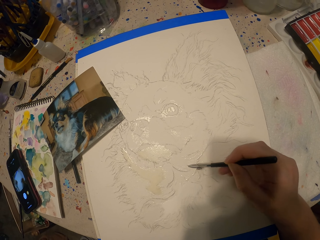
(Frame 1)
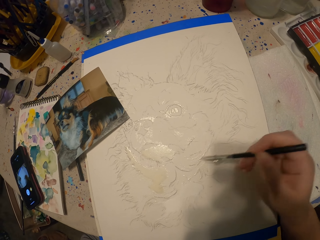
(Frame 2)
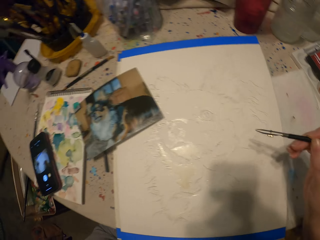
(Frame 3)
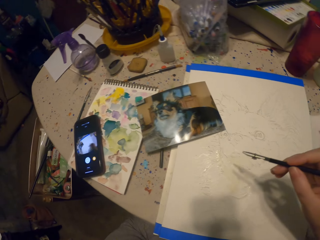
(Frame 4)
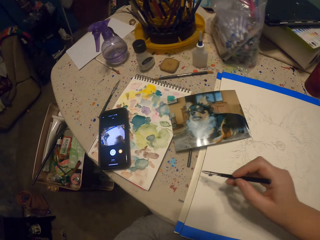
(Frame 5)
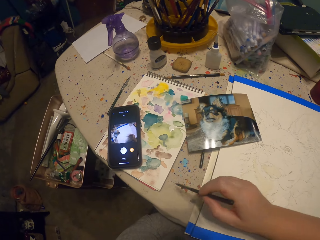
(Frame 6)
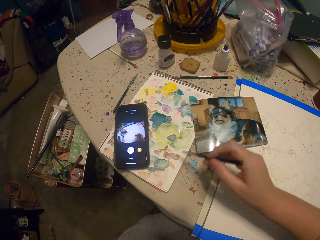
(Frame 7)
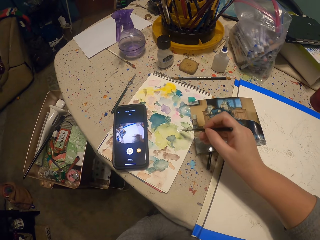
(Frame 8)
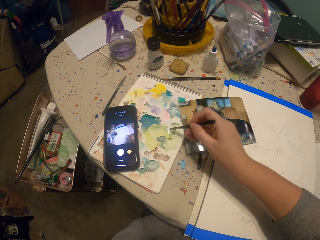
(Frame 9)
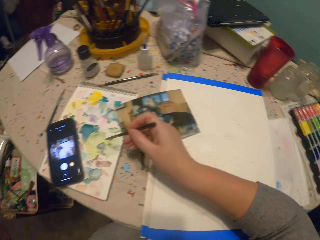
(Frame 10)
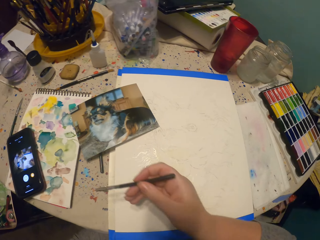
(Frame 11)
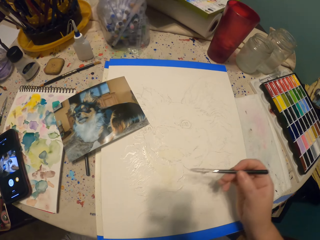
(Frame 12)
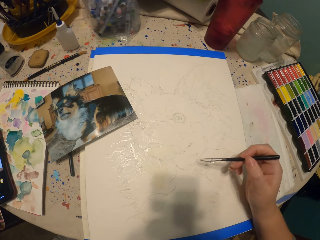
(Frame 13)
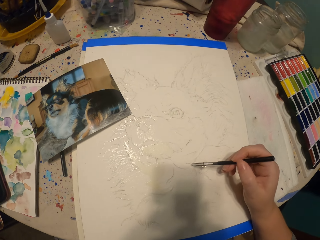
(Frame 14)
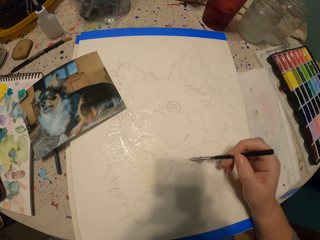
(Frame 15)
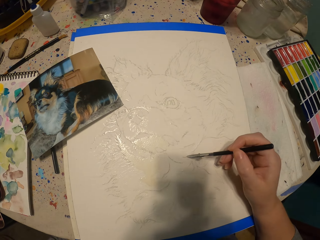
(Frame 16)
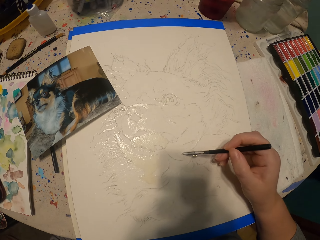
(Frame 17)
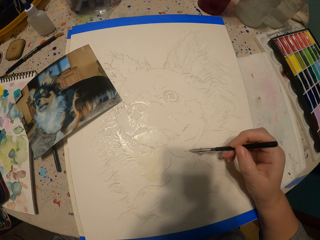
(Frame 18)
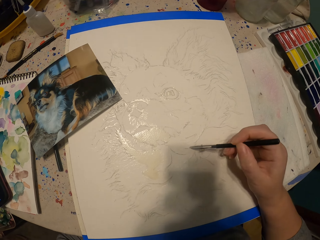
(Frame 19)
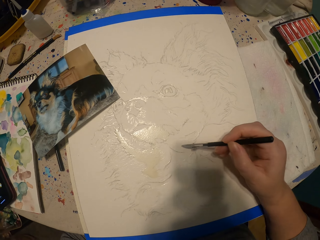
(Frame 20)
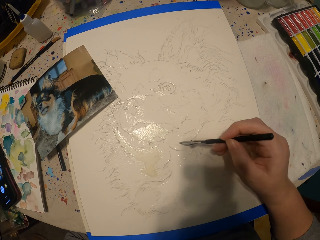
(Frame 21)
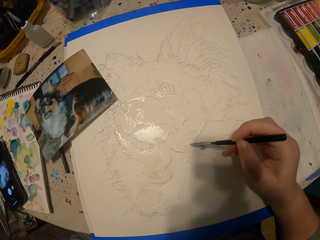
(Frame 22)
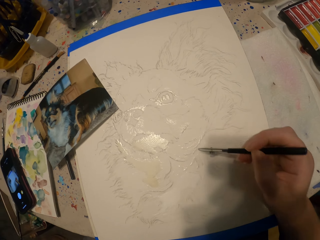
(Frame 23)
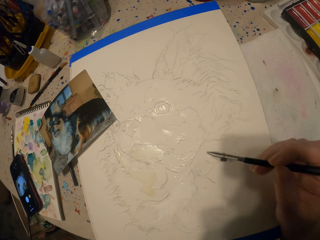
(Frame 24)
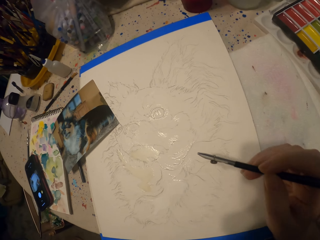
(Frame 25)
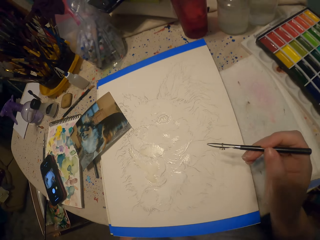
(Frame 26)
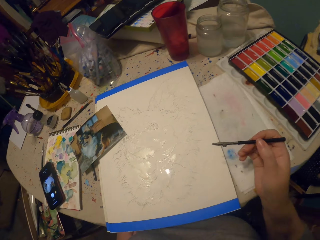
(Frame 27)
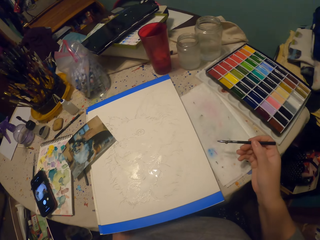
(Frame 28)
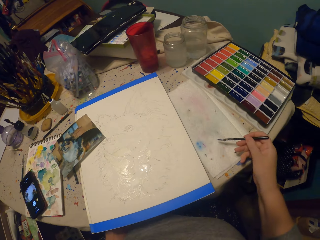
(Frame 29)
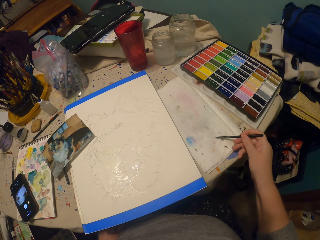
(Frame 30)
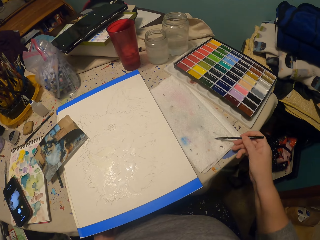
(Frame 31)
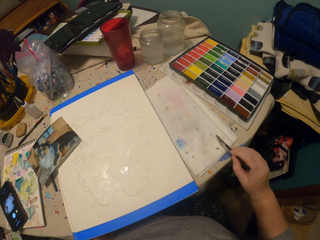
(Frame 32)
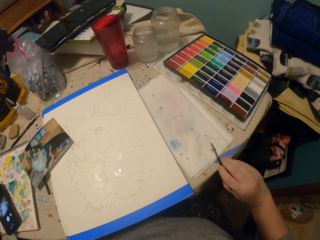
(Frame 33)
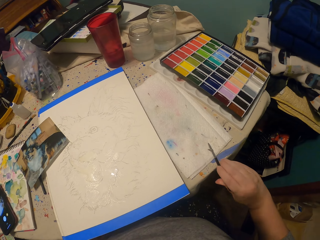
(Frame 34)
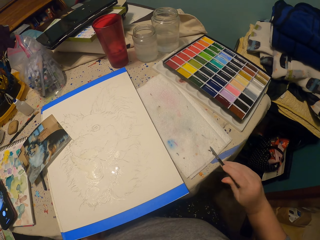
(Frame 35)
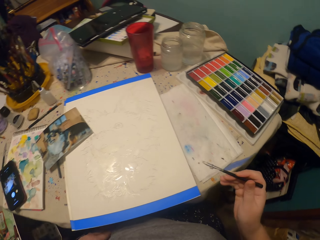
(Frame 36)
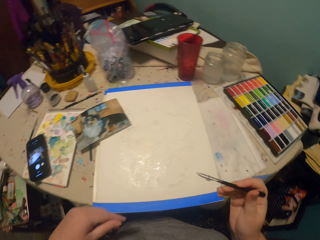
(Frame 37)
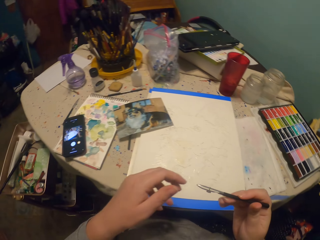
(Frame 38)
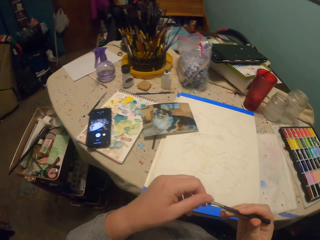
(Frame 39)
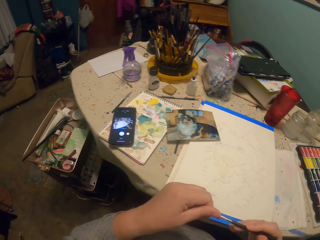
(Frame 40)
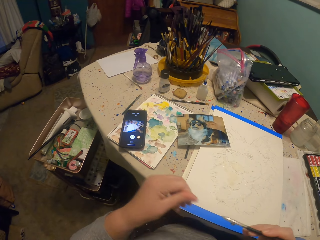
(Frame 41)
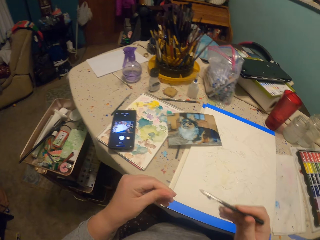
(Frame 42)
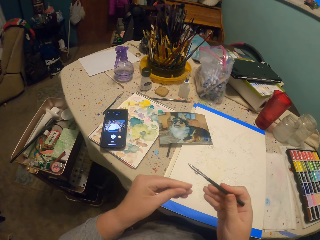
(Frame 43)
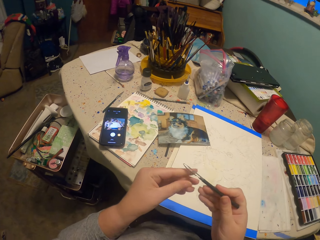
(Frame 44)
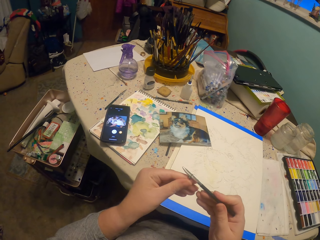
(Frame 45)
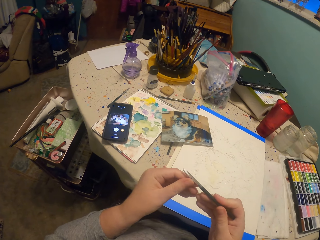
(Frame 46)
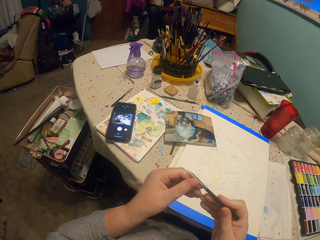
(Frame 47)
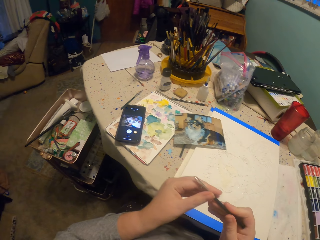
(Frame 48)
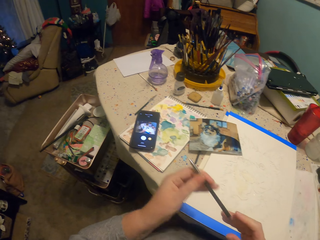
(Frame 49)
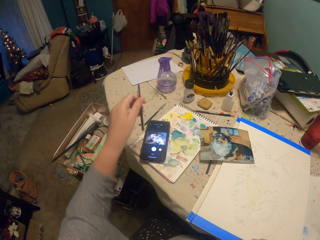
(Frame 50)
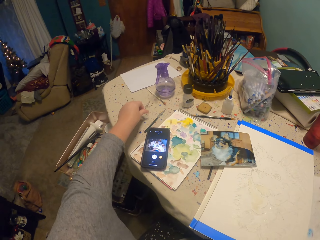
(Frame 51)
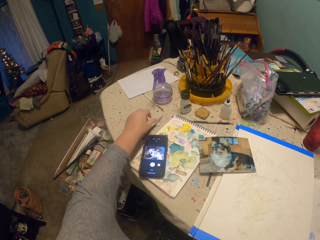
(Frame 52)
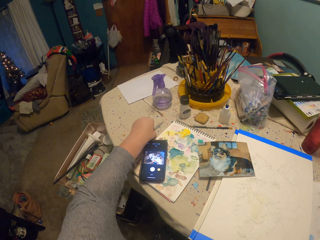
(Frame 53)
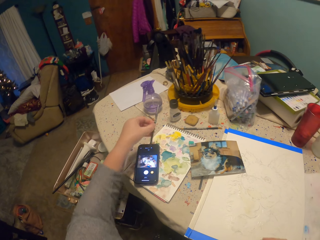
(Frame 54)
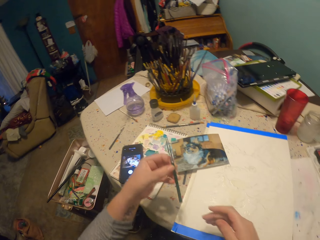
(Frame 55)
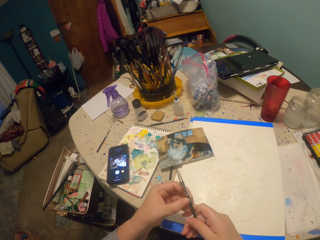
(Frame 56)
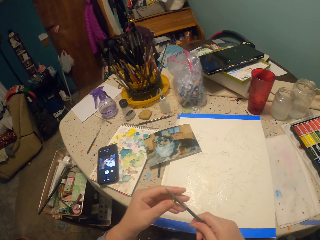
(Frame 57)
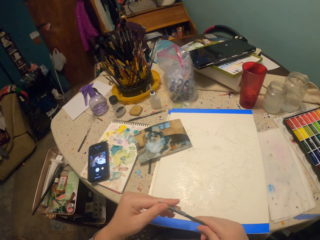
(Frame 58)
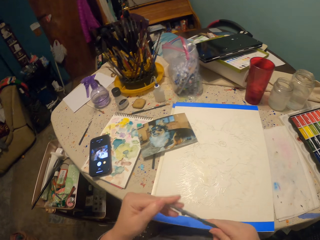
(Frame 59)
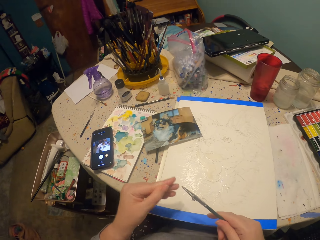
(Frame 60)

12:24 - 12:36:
The camera wearer dips the painting pencil in the ink. They paint the picture. They wipe the painting pencil on the blotting paper. They wipe the pencil. They put the pencil on the table.

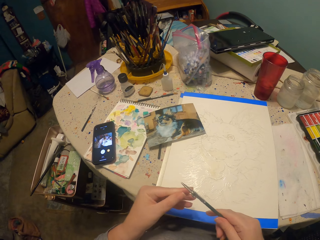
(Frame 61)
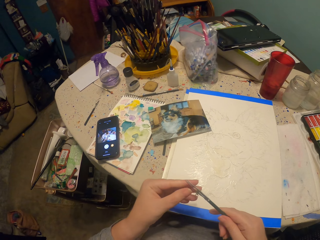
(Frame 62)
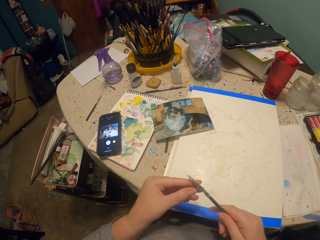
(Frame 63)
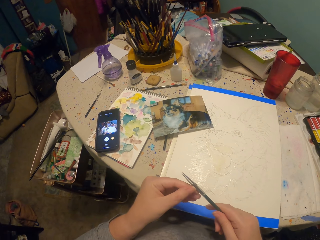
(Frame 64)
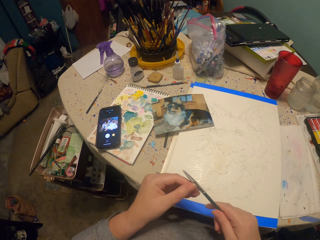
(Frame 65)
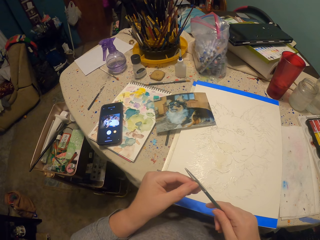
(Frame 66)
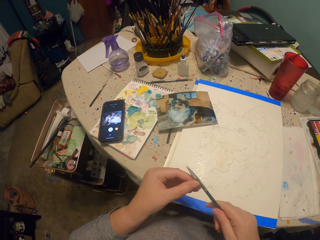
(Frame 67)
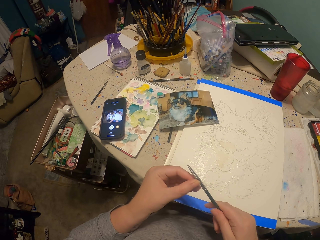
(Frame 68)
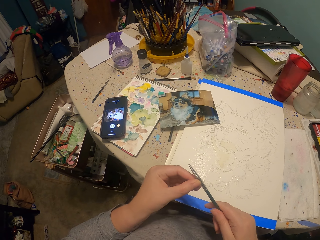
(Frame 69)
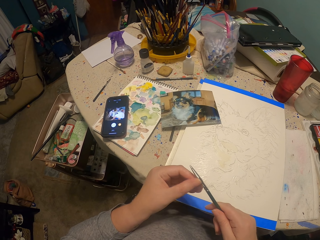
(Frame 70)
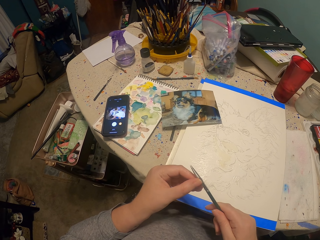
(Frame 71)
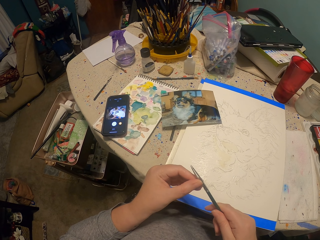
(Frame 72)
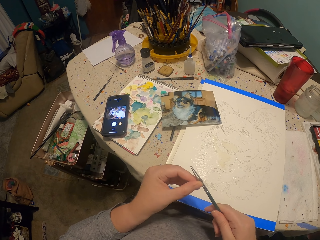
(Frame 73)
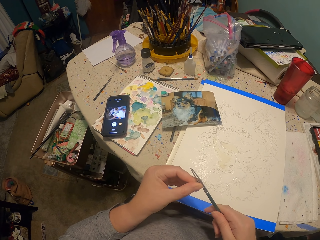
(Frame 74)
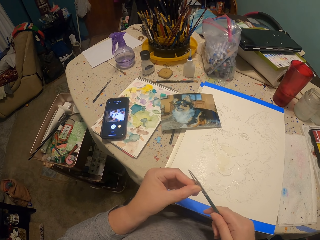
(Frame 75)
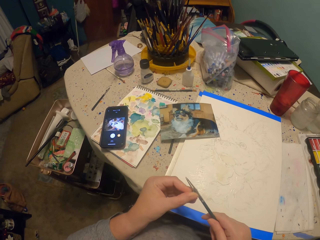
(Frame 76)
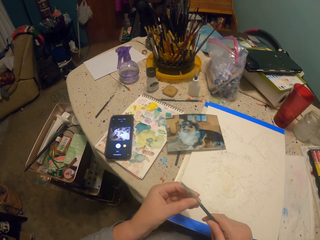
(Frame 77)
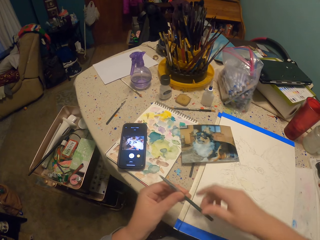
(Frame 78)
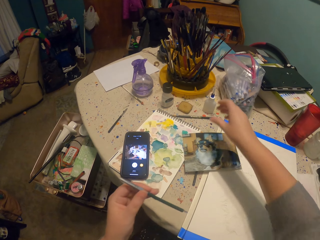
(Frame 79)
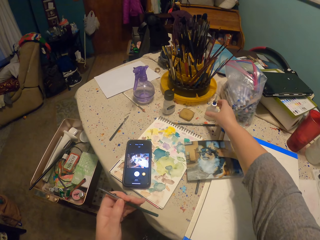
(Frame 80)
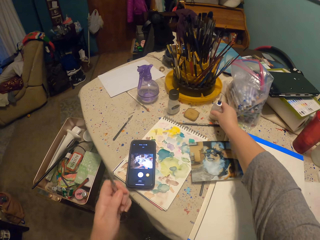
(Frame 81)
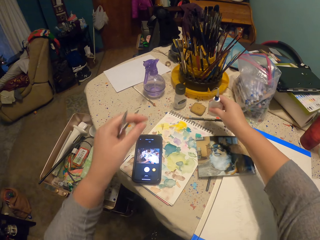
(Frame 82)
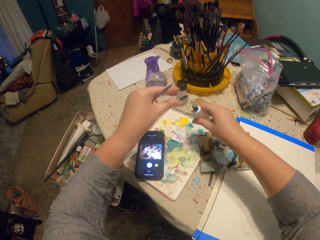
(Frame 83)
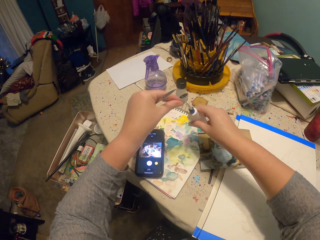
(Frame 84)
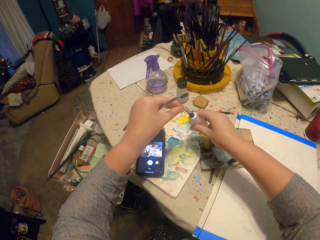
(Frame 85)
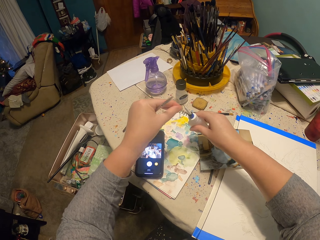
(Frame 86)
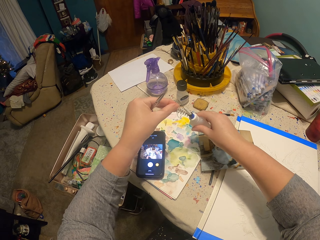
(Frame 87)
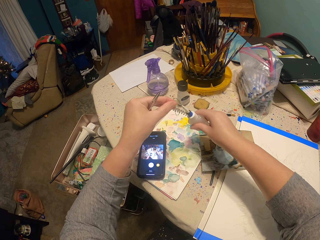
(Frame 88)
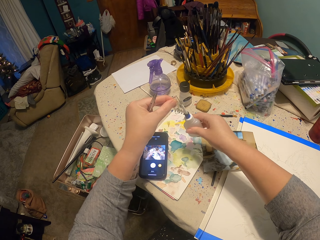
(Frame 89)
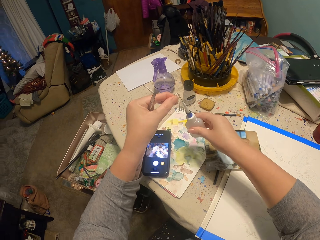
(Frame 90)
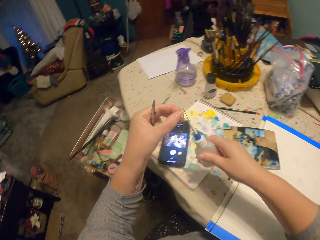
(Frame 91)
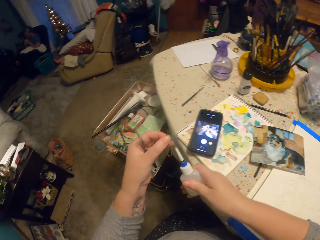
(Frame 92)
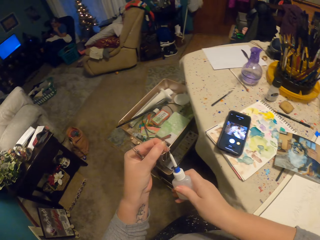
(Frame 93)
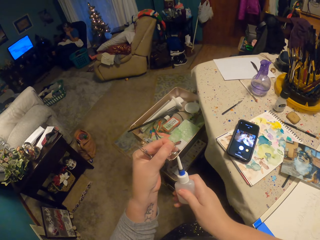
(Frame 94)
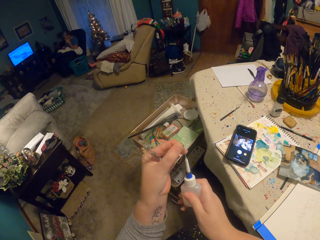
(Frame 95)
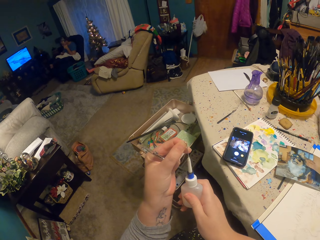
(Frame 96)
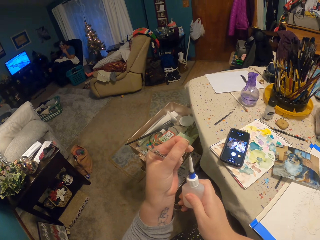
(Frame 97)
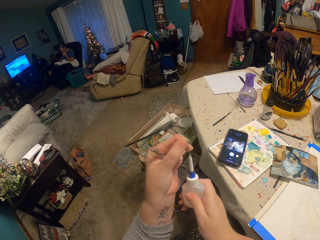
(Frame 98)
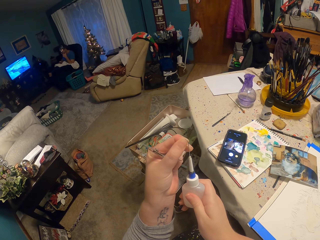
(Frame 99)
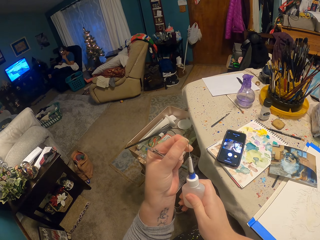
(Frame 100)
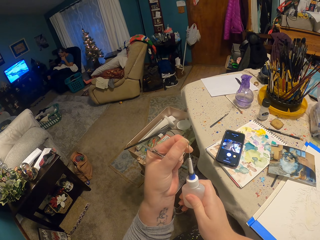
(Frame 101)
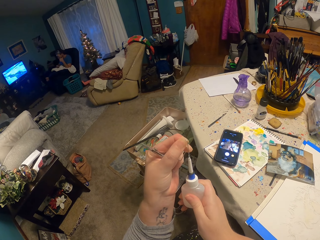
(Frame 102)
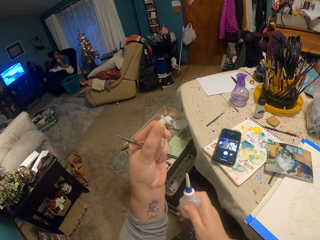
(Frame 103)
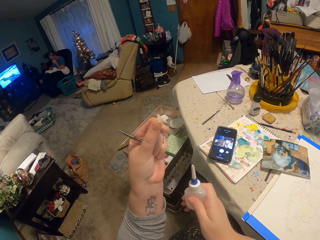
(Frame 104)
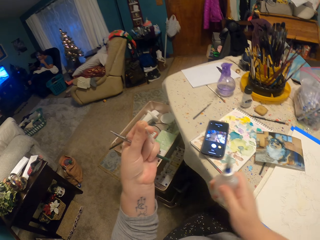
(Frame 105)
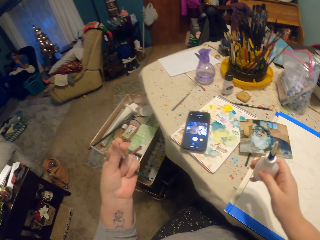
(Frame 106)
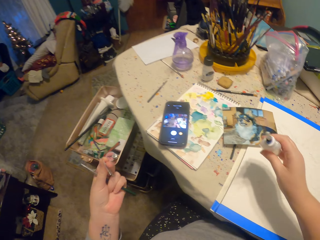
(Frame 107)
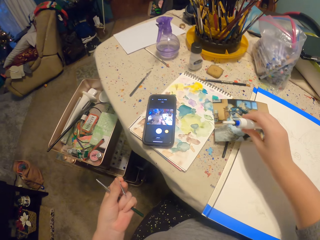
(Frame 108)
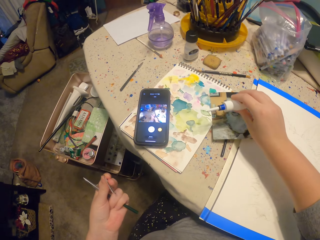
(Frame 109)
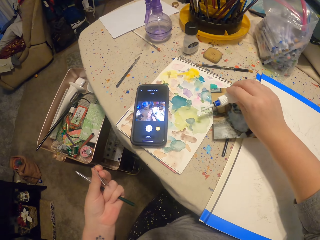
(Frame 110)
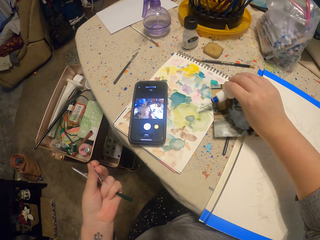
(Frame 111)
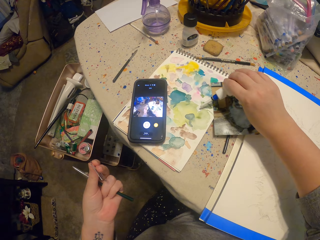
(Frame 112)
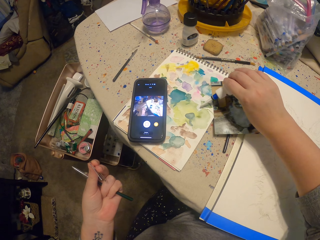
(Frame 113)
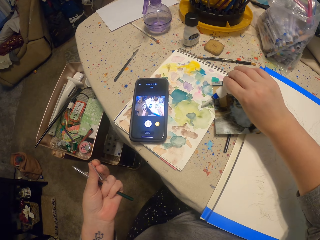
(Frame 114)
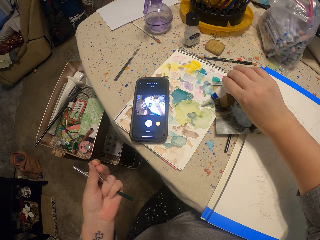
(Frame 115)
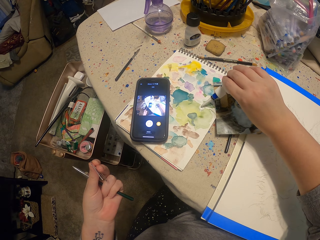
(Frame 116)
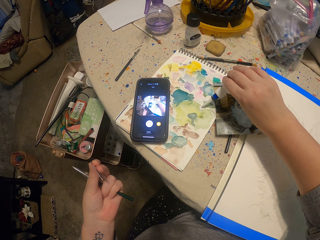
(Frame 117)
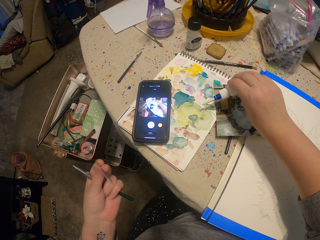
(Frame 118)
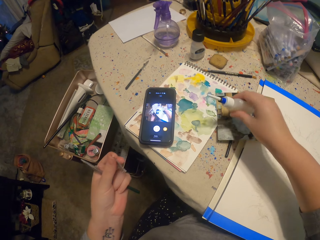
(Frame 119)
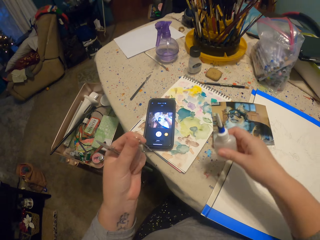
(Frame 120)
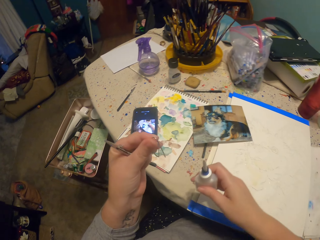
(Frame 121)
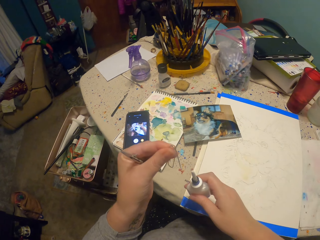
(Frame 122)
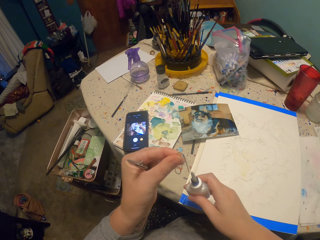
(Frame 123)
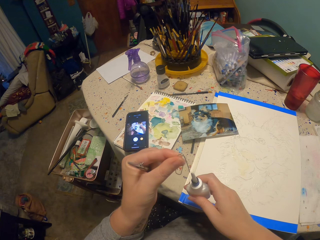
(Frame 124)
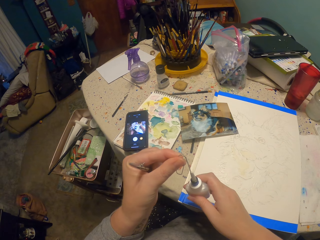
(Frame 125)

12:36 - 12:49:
The camera wearer picks up a painting pencil. They wipe the pencil. They touch on the pencil. They pick up something. They open something. They put something on the paper.
